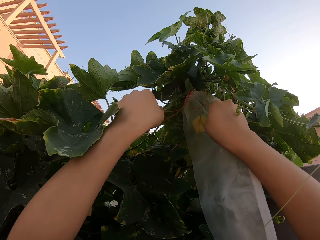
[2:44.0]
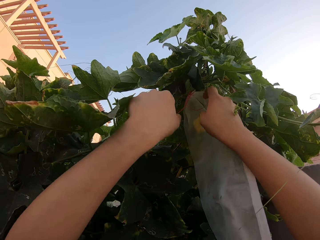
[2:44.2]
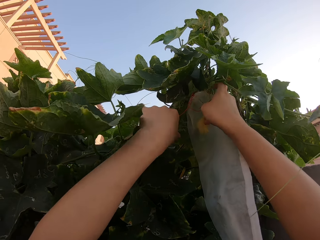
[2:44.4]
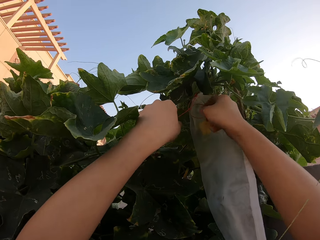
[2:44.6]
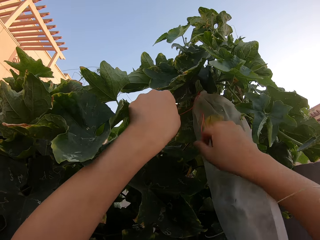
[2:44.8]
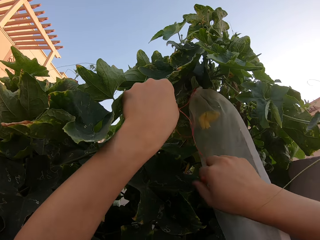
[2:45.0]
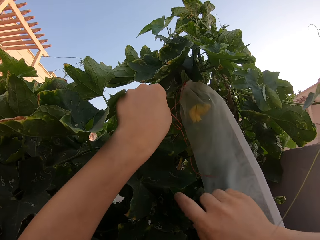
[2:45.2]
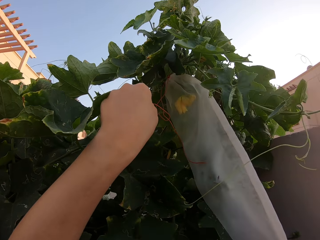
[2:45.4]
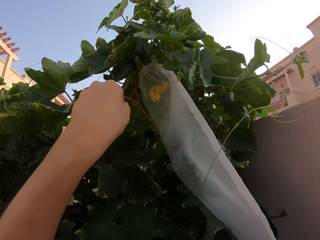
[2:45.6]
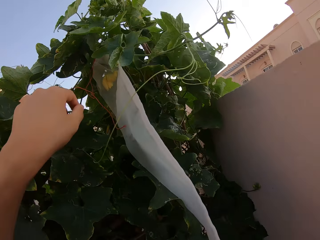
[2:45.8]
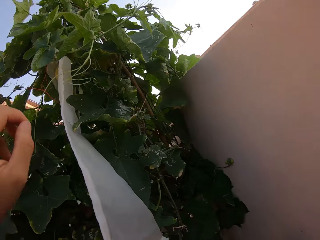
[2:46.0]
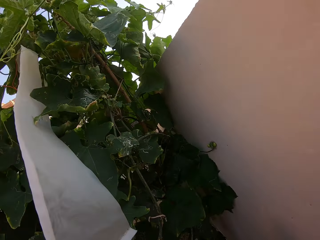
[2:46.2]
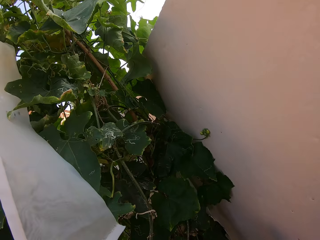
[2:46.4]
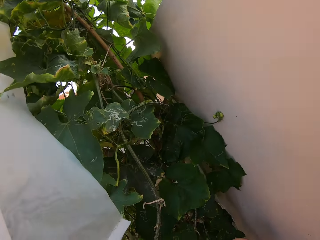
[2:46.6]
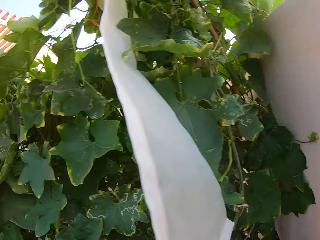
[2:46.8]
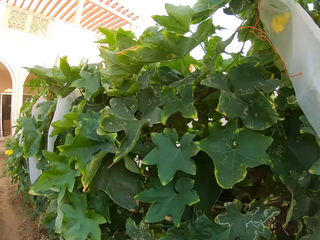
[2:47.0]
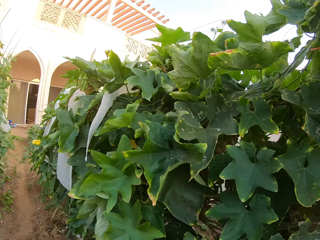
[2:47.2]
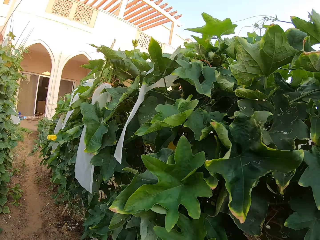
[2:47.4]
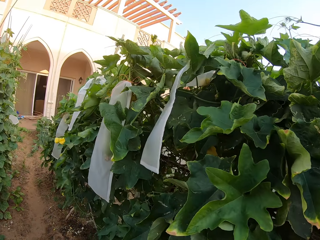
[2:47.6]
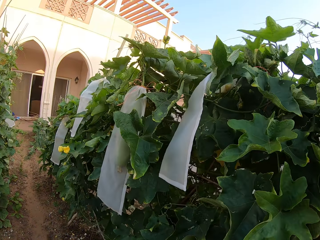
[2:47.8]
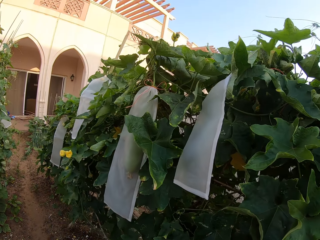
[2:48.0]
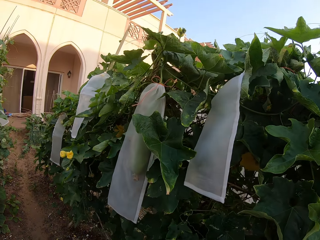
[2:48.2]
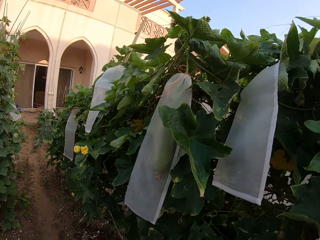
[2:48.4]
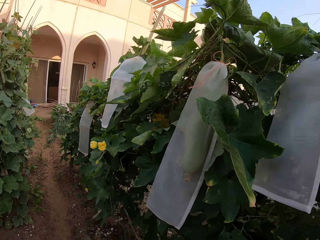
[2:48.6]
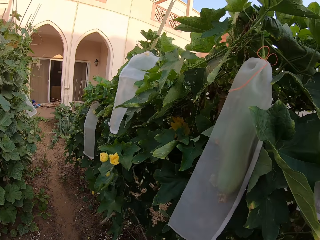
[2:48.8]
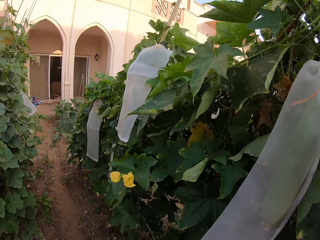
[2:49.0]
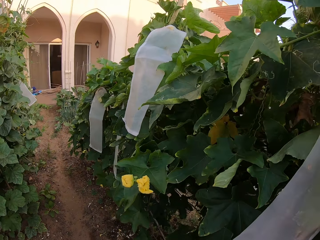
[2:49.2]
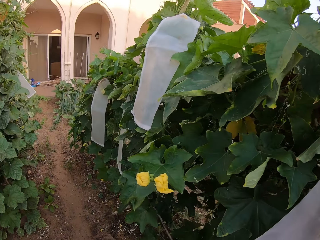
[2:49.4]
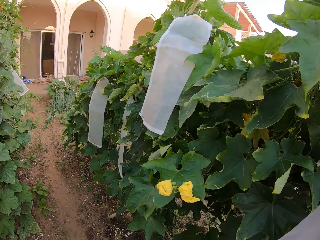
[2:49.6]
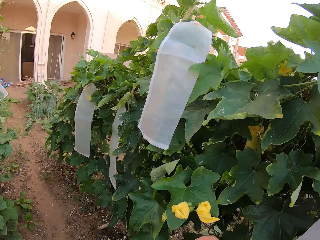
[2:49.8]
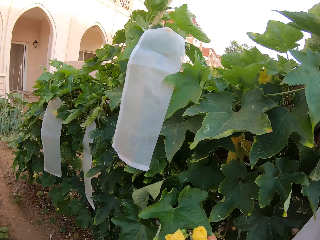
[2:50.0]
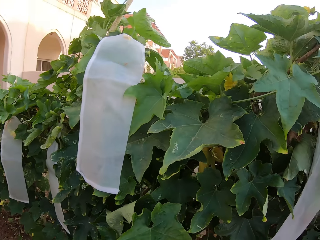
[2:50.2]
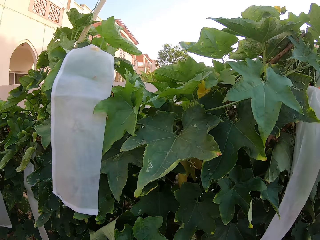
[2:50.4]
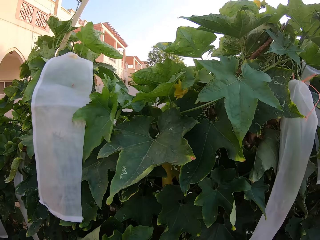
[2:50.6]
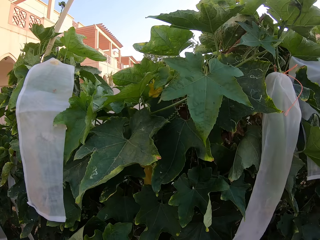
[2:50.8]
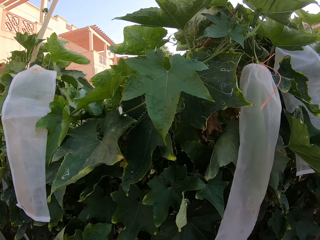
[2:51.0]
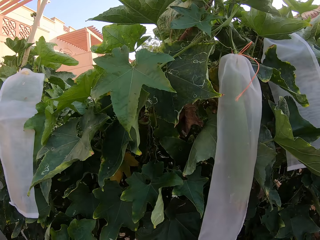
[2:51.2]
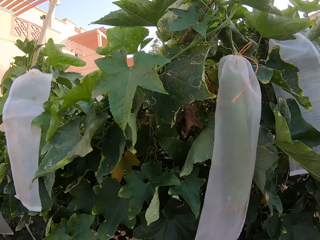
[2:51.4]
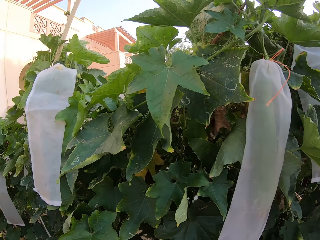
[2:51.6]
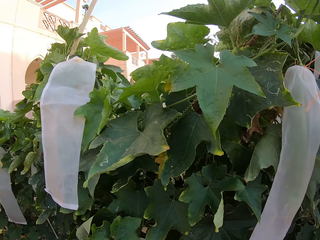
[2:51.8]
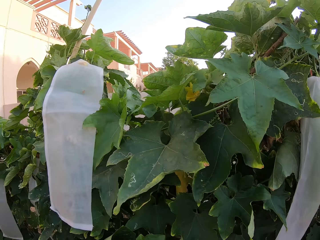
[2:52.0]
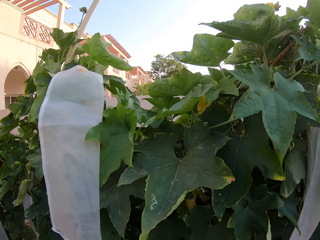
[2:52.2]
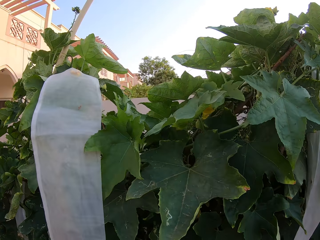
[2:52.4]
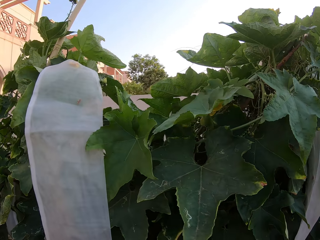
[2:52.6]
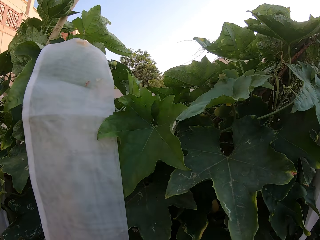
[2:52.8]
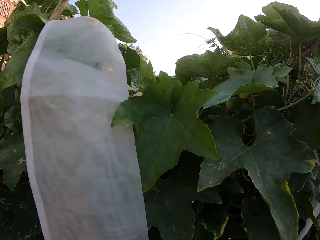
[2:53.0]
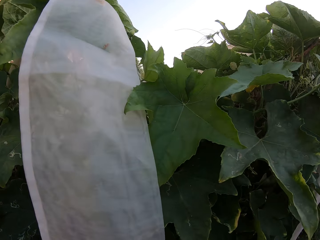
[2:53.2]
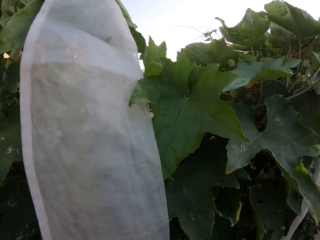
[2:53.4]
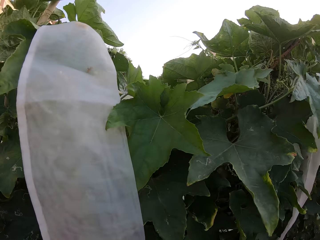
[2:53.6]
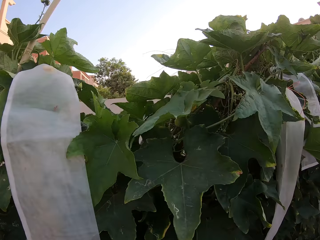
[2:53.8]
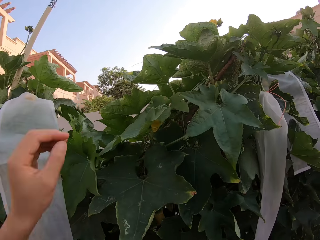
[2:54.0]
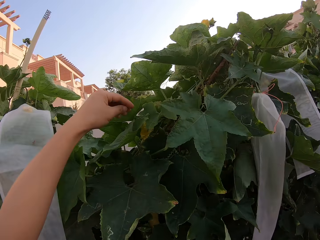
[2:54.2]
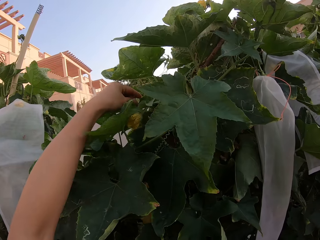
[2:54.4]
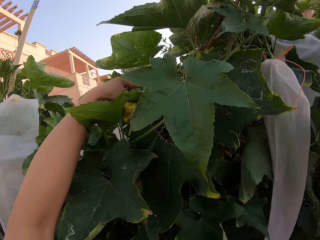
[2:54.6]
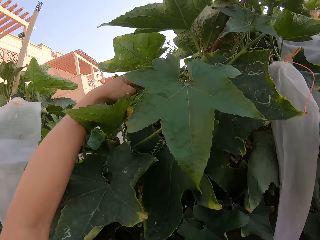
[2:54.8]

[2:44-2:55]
The camera wearer looks around the ridged gourd plant garden. They trek around the ridged gourd plant garden. They stare around the ridged gourd plant.

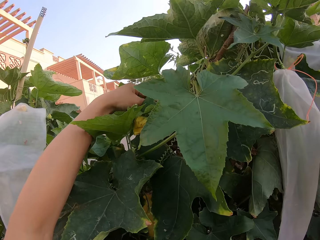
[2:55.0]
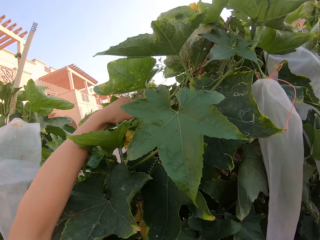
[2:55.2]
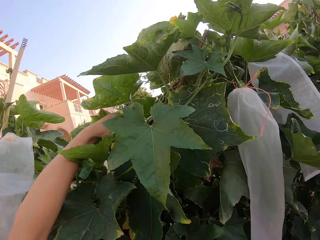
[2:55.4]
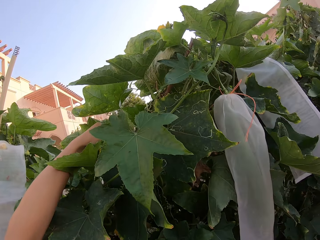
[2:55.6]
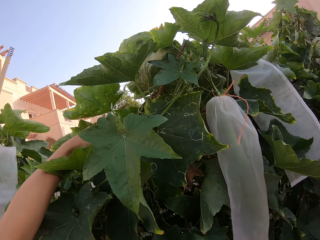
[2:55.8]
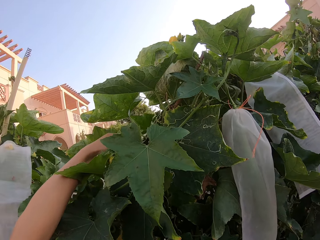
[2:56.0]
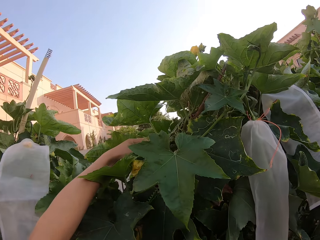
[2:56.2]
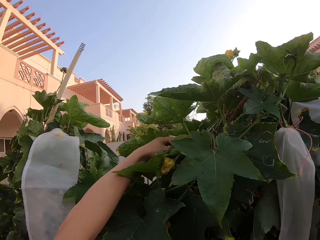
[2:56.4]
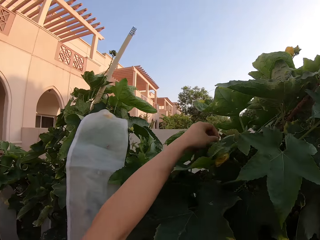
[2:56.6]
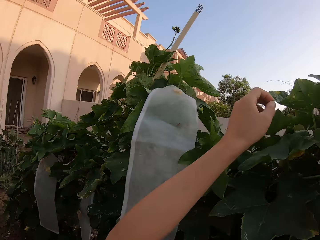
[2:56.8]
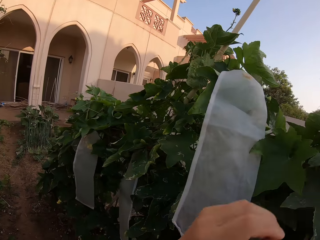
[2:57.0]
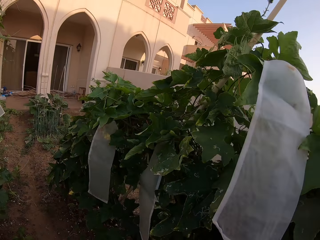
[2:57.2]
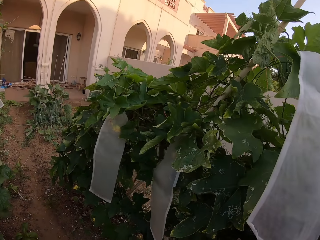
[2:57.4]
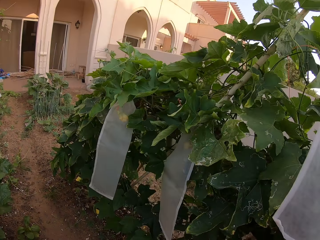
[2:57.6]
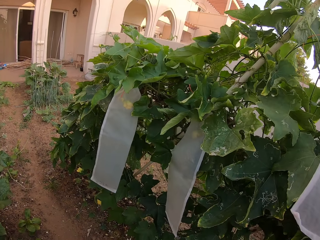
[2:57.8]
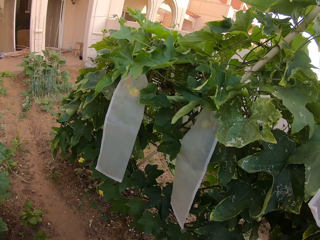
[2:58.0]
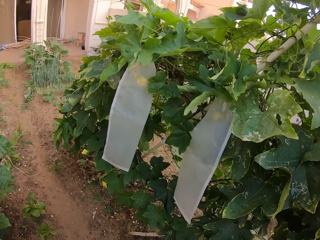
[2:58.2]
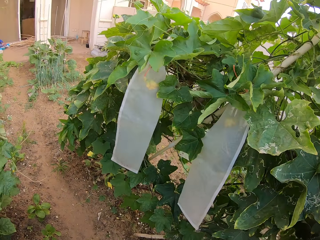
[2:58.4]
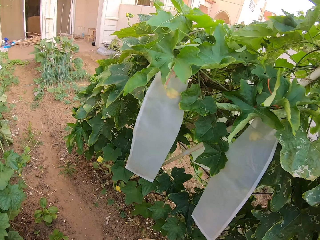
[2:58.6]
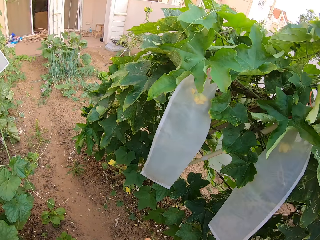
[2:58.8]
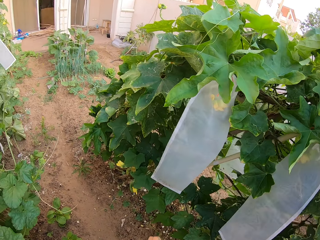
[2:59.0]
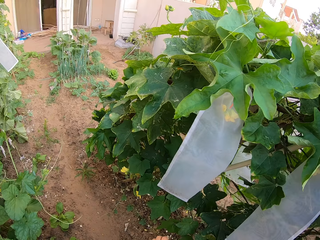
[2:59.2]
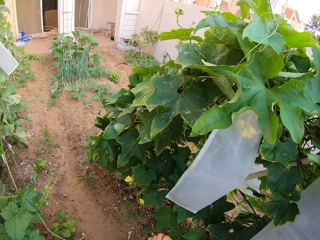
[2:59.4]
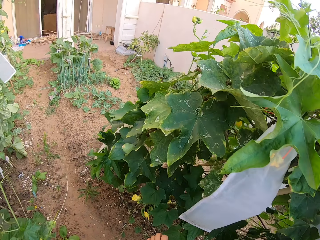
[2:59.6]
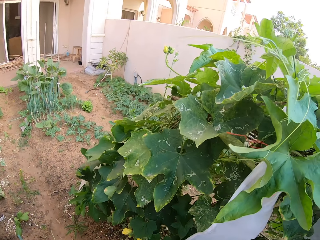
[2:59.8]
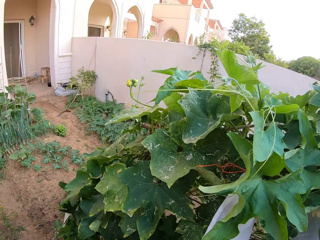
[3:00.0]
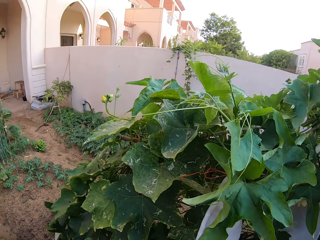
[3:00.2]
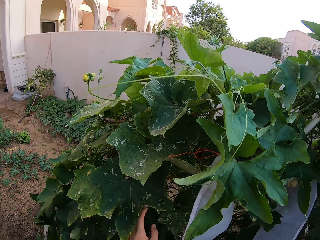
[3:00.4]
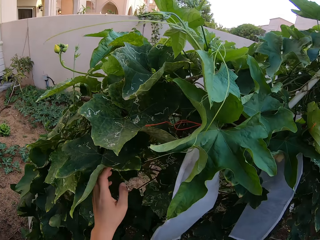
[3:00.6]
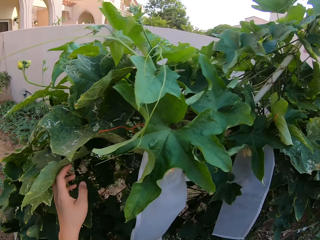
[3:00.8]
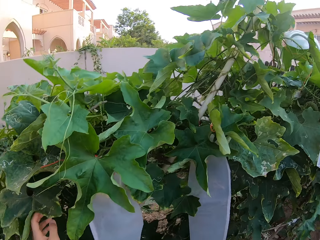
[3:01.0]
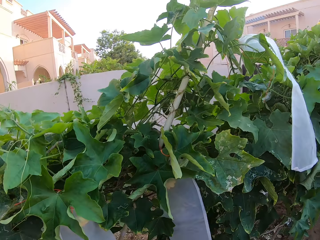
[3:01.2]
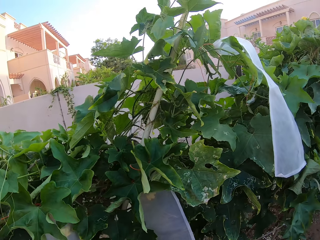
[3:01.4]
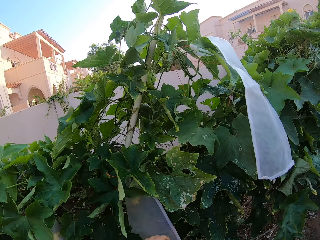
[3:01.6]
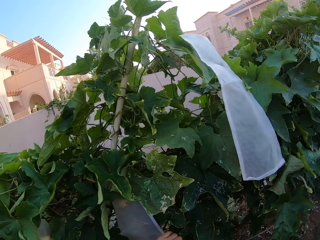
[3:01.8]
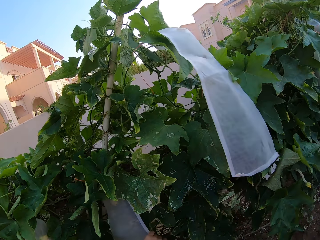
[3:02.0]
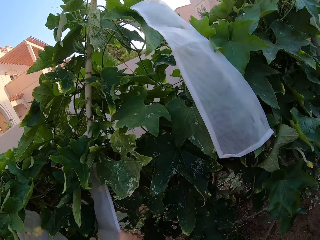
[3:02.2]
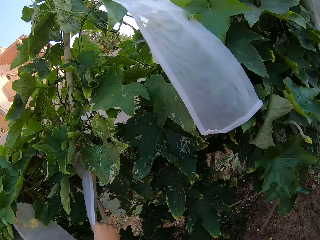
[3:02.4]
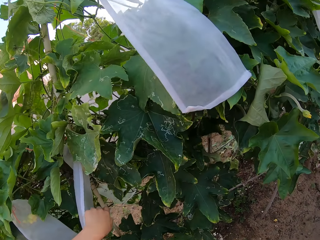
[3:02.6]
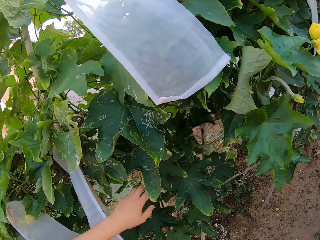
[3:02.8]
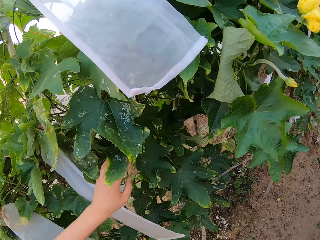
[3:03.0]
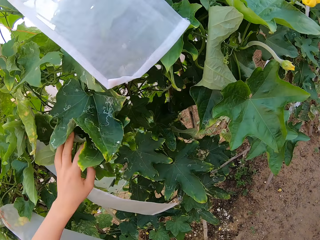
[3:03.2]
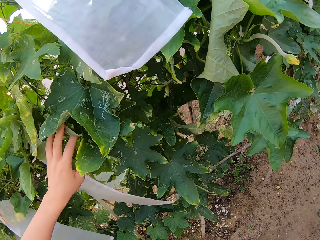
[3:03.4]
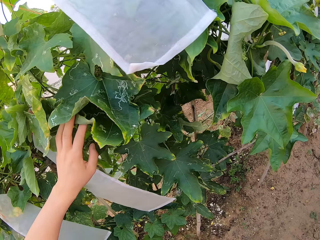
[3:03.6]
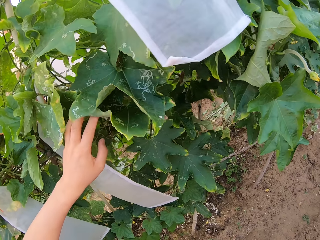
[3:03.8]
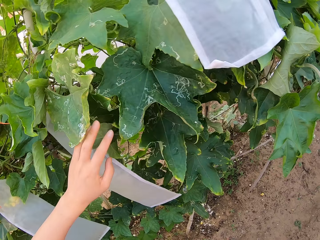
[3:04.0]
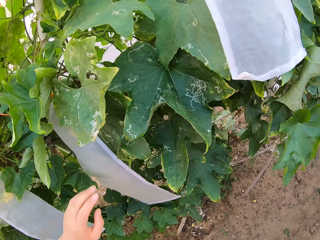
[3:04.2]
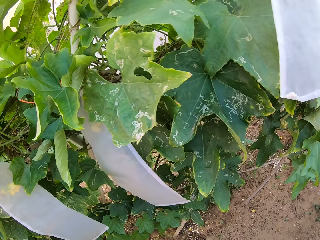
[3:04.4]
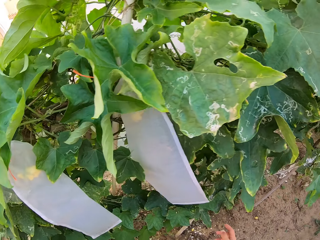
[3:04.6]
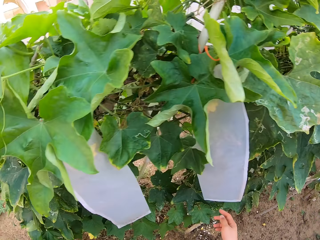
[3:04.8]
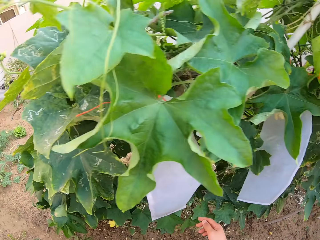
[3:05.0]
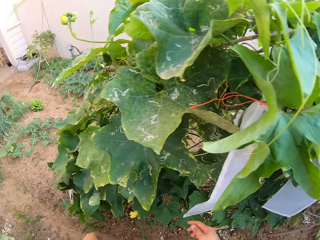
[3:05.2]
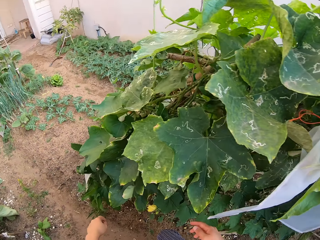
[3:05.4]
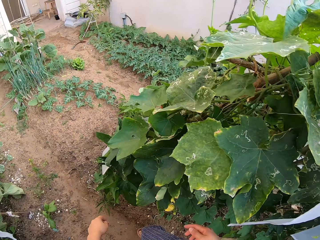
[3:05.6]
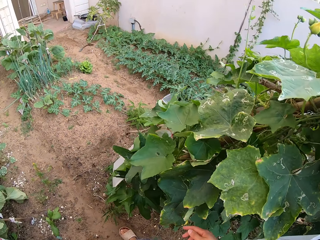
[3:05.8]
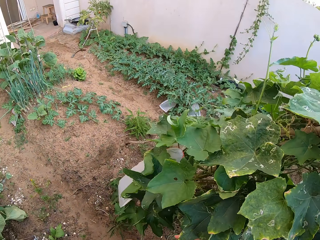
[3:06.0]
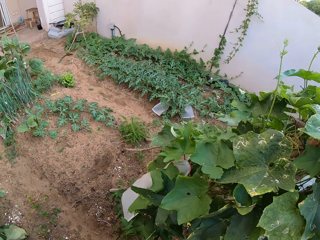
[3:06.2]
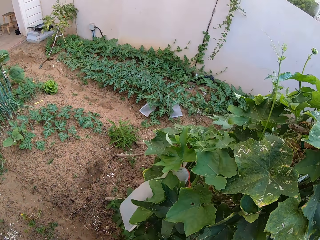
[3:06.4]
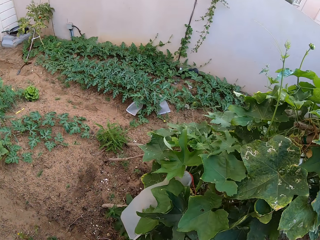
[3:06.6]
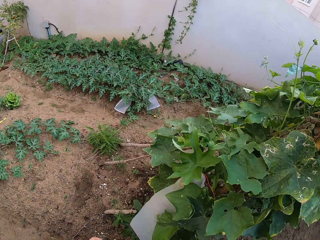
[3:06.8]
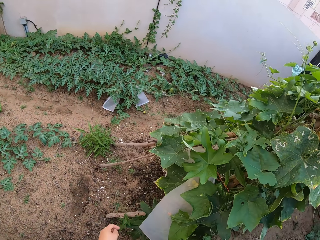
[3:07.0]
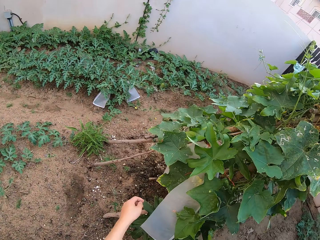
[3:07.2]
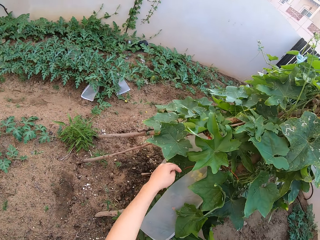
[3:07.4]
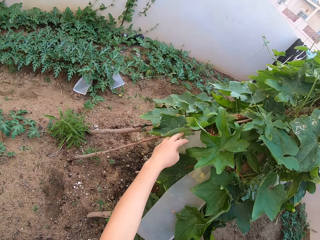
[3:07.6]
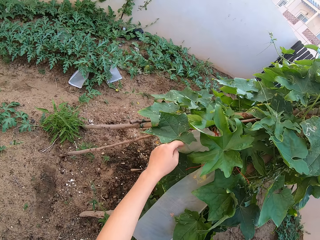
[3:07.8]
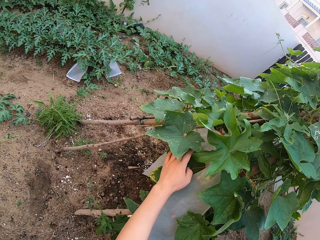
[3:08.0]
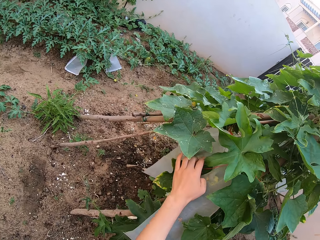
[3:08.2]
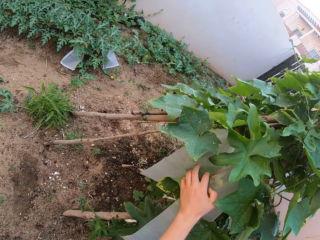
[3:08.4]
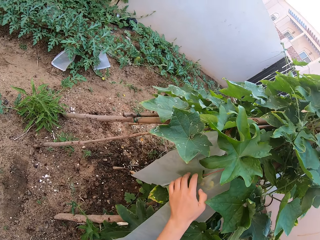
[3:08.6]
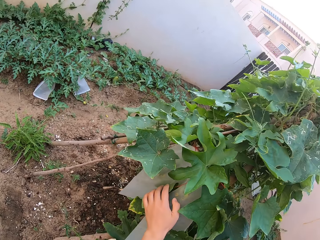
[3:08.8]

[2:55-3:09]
The camera wearer clasps a ridged gourd plant flower. They trek around the ridged gourd plant garden. They stare around the ridged gourd plant. They touch the leaves.
